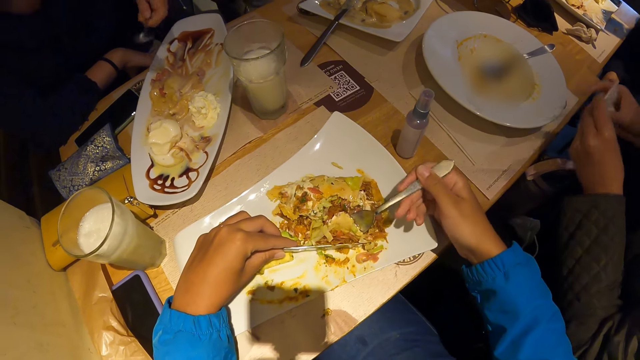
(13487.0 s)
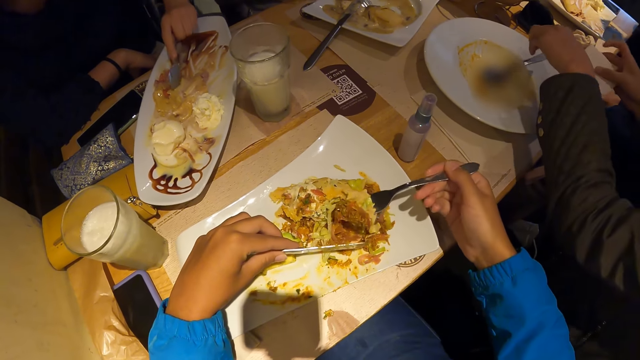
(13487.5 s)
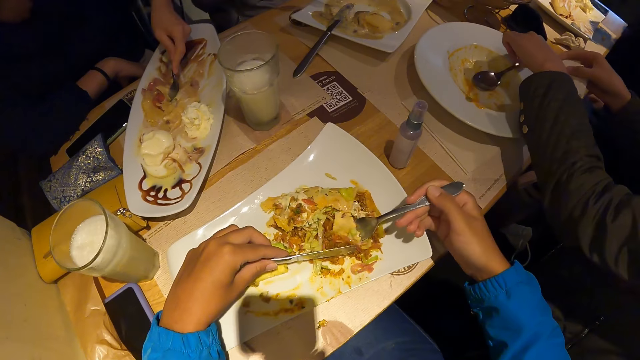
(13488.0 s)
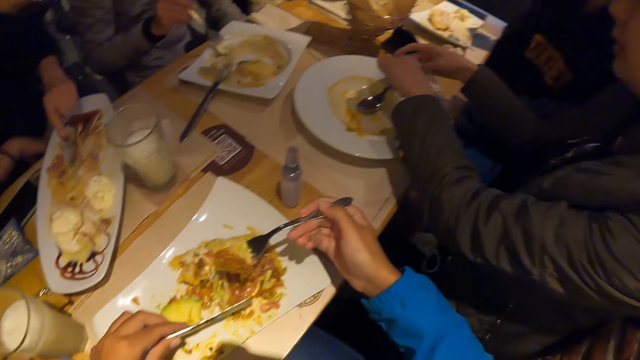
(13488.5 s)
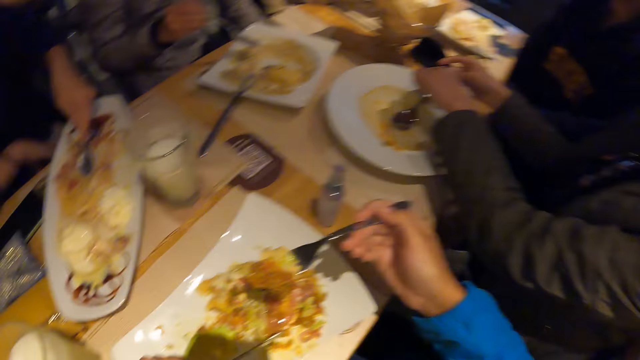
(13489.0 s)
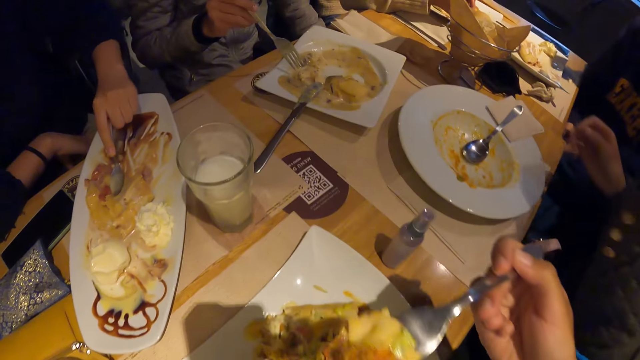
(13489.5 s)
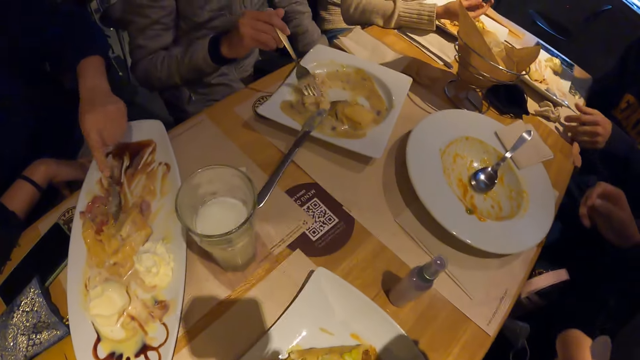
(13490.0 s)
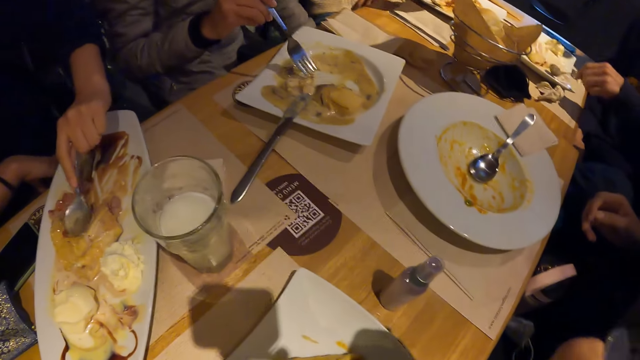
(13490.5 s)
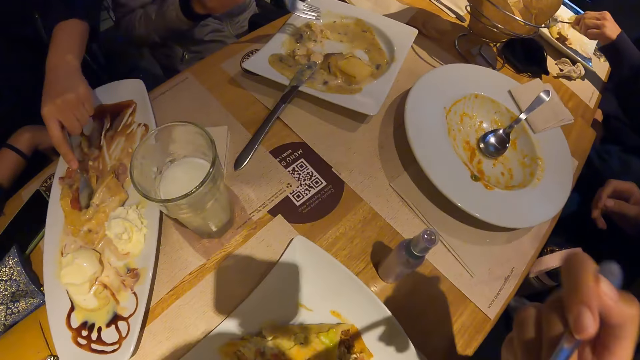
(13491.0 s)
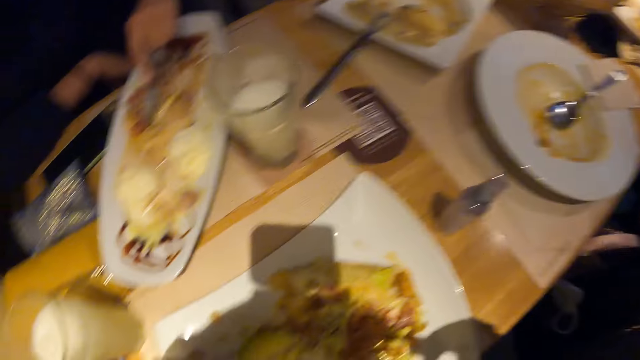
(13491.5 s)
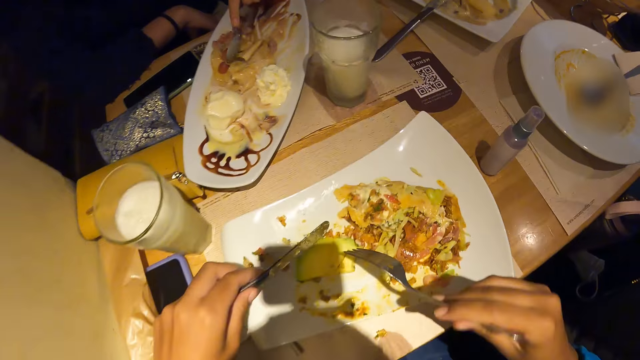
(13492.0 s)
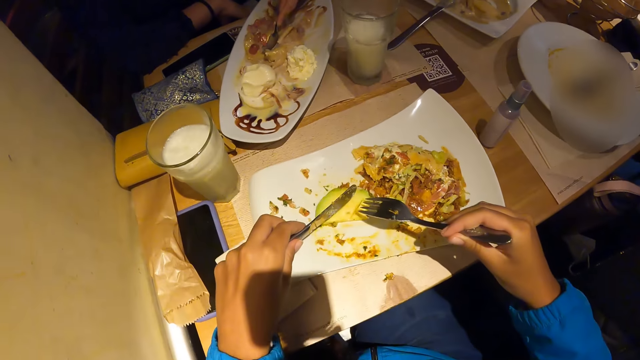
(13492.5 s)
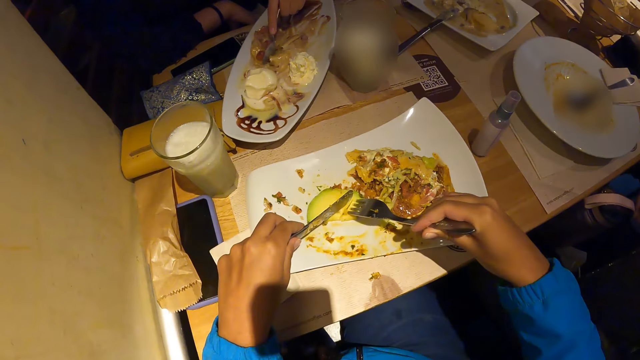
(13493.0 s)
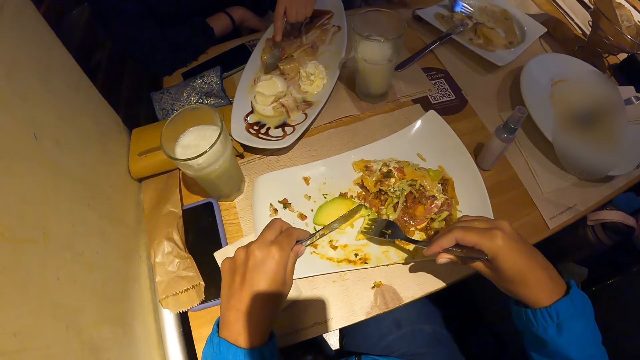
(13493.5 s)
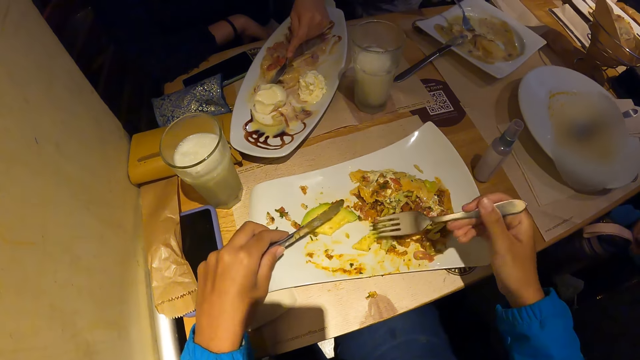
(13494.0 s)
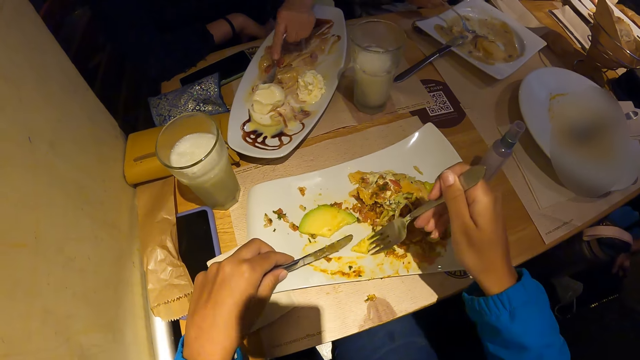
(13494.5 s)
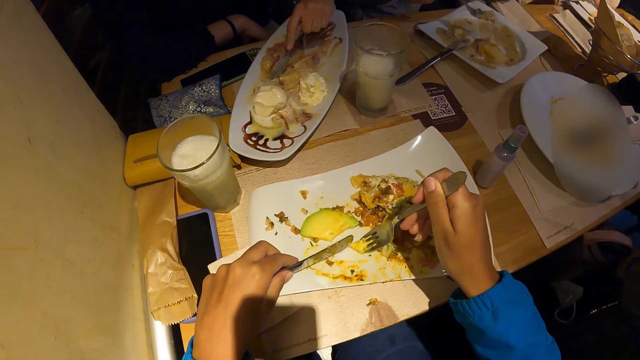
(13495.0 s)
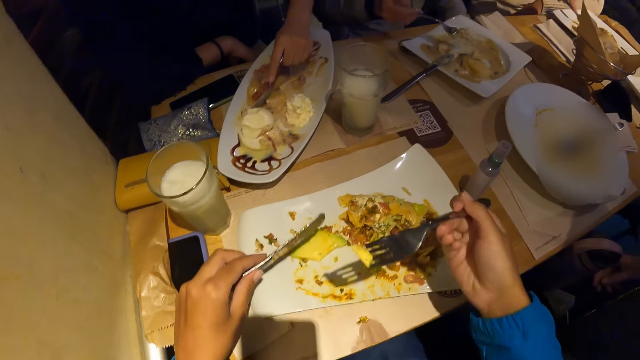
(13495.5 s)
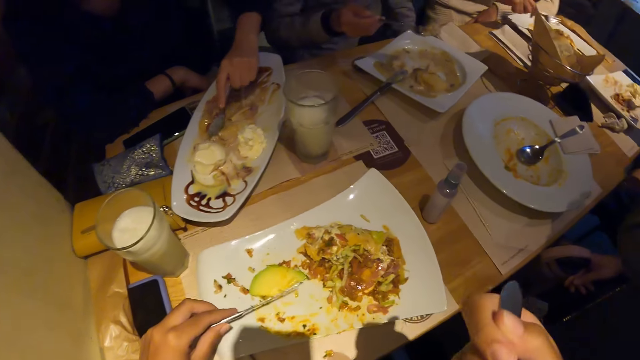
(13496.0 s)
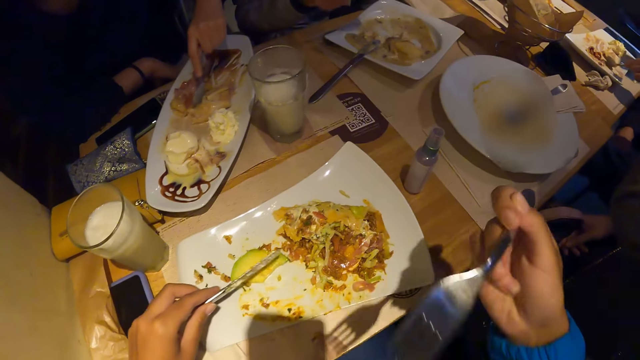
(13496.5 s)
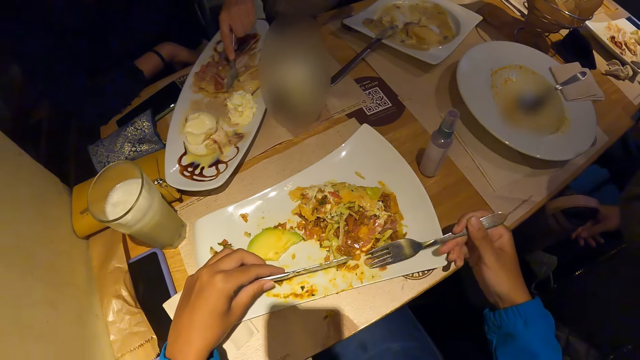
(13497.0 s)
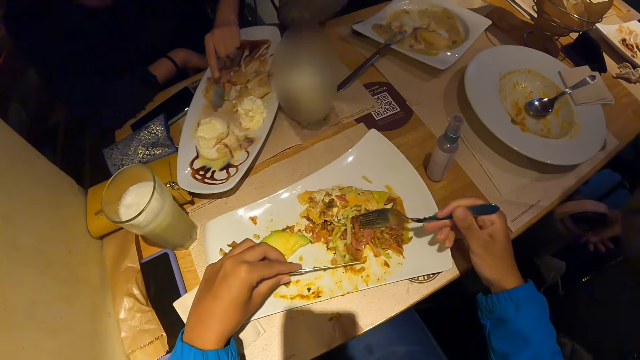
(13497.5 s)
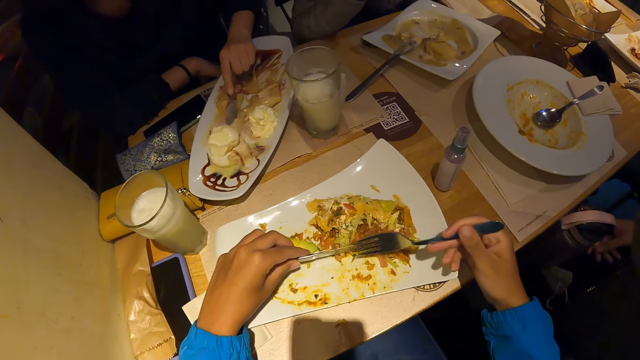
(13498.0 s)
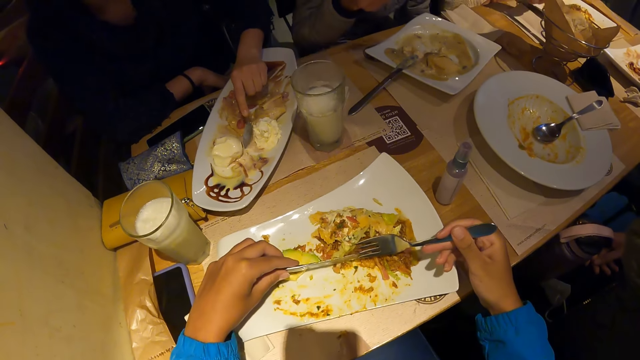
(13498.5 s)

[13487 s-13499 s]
The woman places the tissue on the plate of carrot soup with both hands. The camera wearer eats waffles from the plate of waffles on the table with the fork in his right hand. He cuts the avocado. Another woman scoops chicken soup from the plate of chicken soup with the fork in her right hand. The camera wearer picks up the pear in the plate of waffles on the table with the fork in his right hand. He eats the pear on the fork in his right hand.

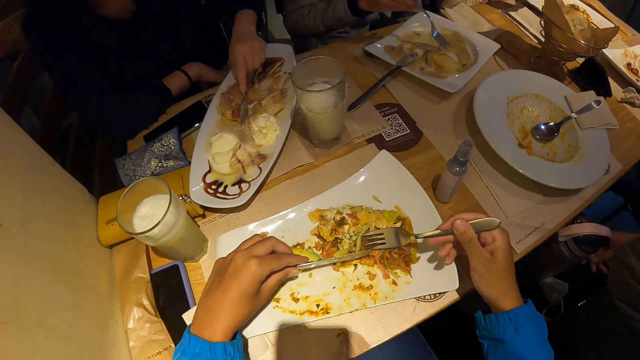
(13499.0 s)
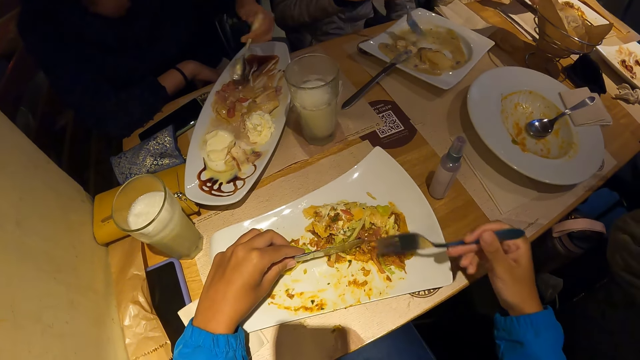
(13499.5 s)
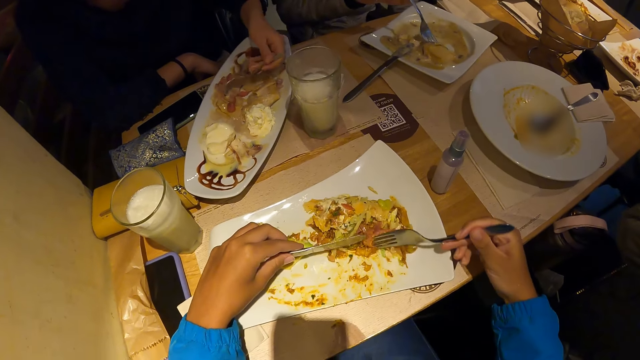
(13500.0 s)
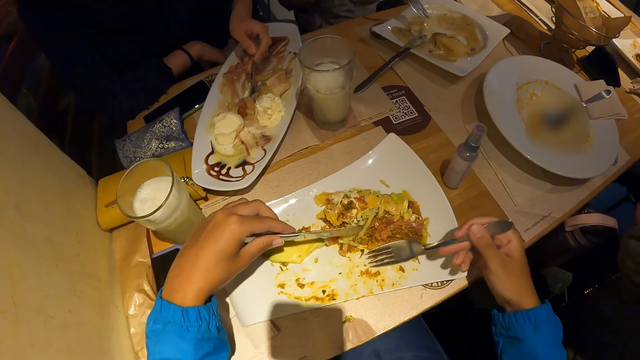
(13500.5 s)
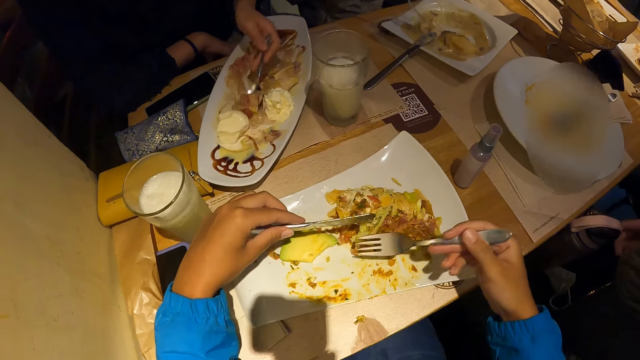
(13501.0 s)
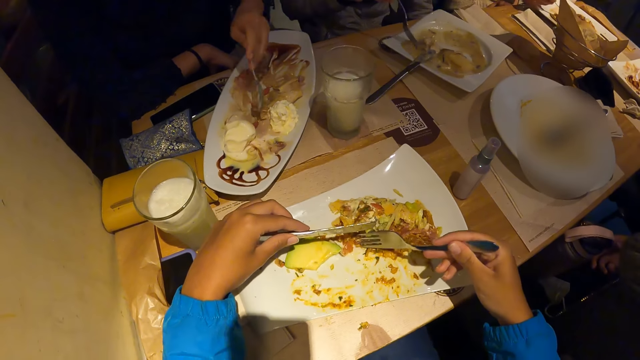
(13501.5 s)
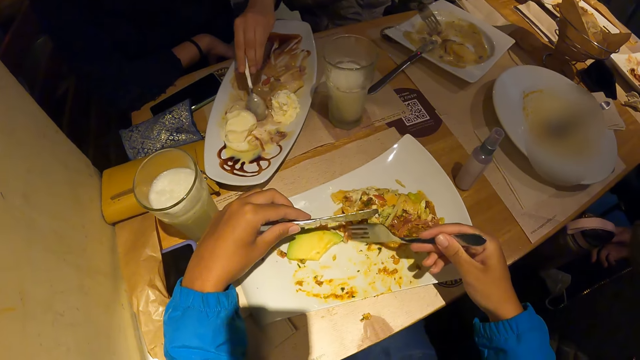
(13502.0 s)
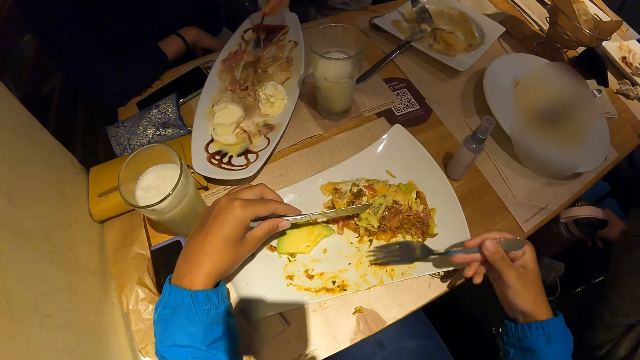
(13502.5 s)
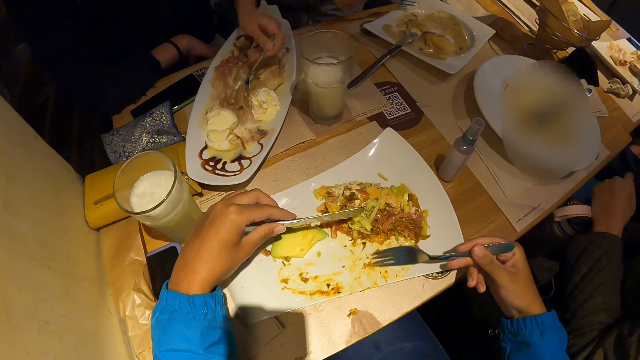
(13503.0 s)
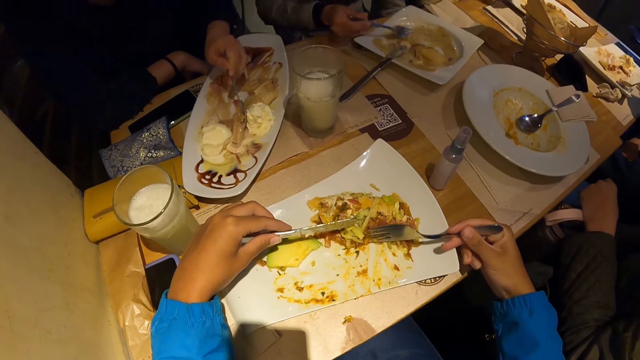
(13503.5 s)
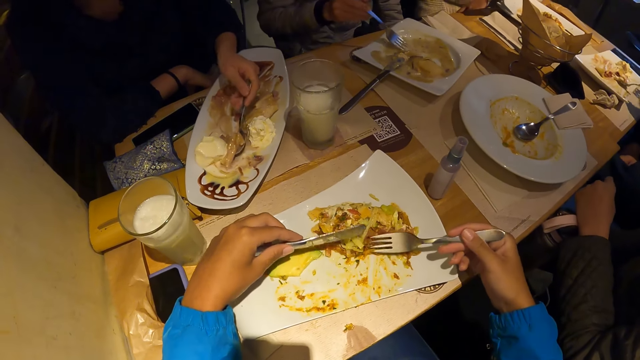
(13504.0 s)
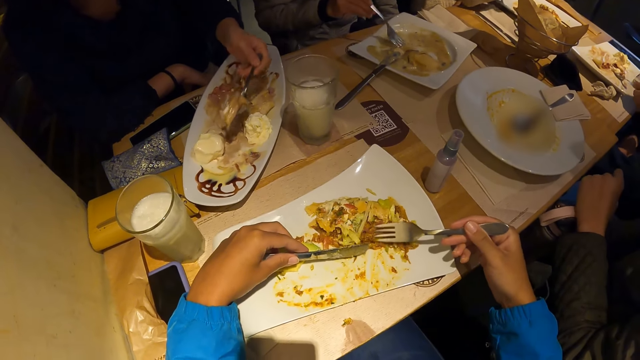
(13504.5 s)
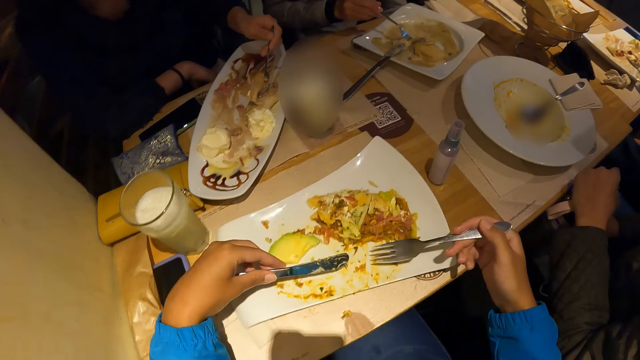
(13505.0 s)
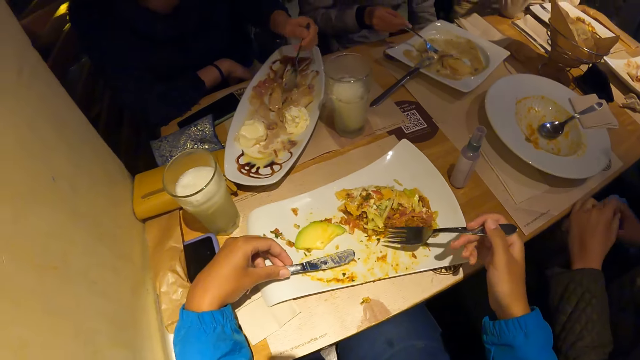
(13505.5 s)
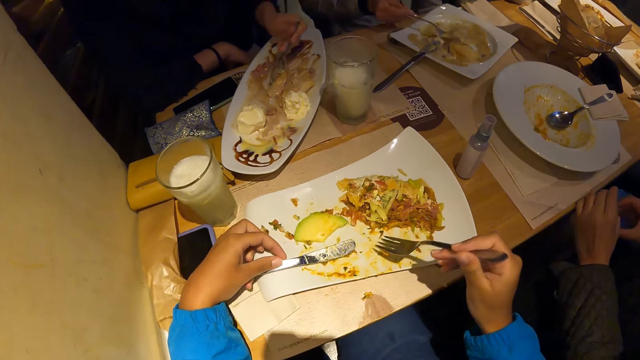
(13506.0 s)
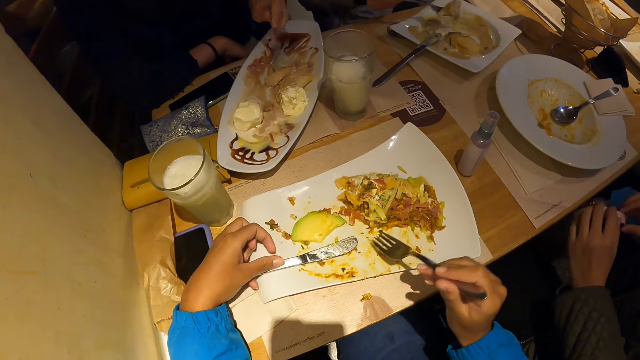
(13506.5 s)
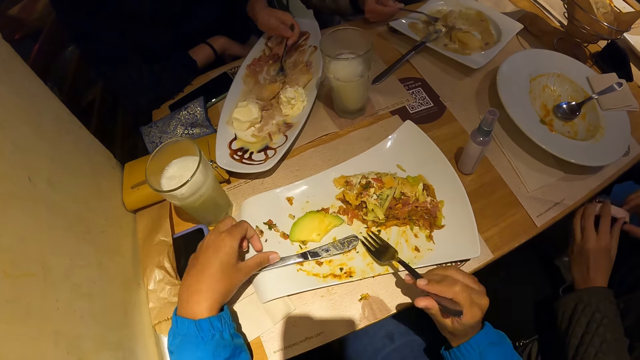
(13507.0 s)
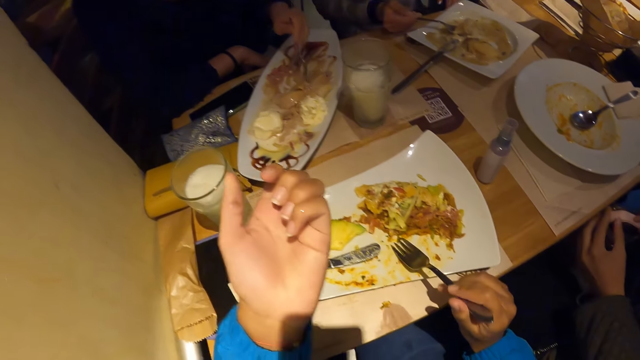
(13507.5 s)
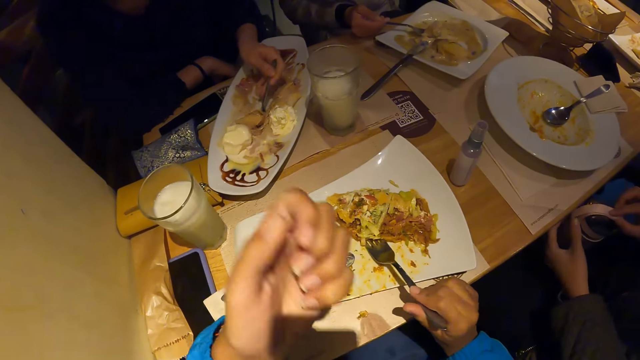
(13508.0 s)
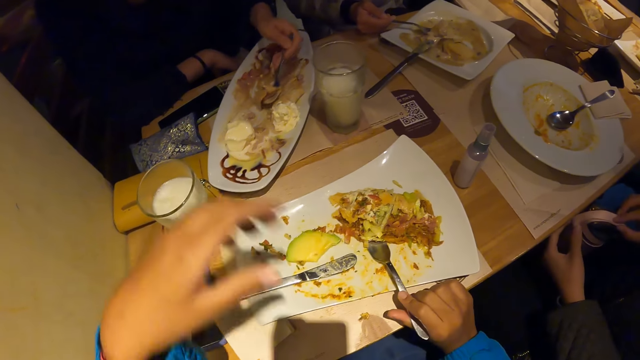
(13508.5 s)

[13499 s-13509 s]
A woman scoops ice cream from the plate of waffle on the table with the spoon in her left hand. Another woman scoops chicken soup from the plate of chicken soup with the fork in her right hand. The camera wearer drops the knife on the plate of waffles on the table with his right hand. He looks at her hand.
